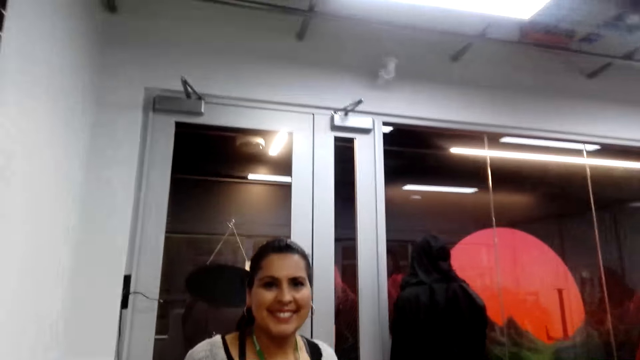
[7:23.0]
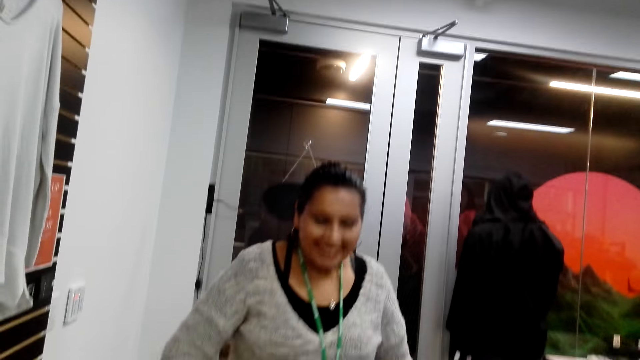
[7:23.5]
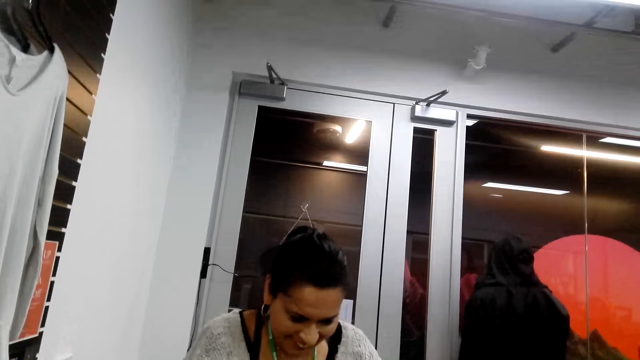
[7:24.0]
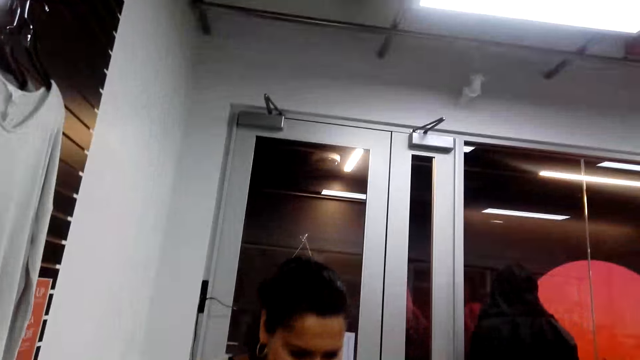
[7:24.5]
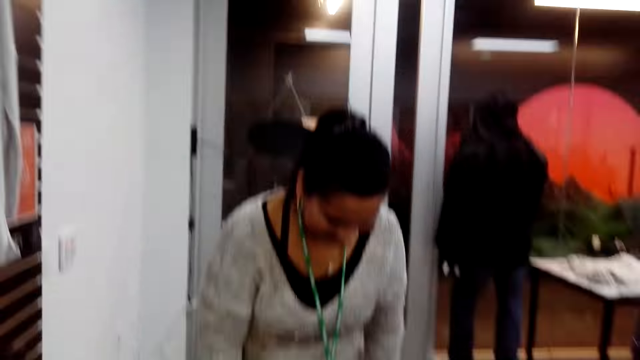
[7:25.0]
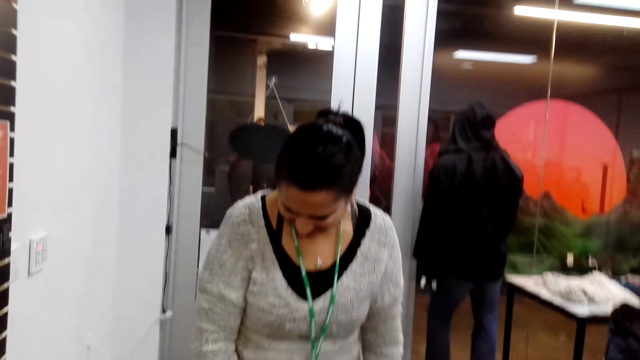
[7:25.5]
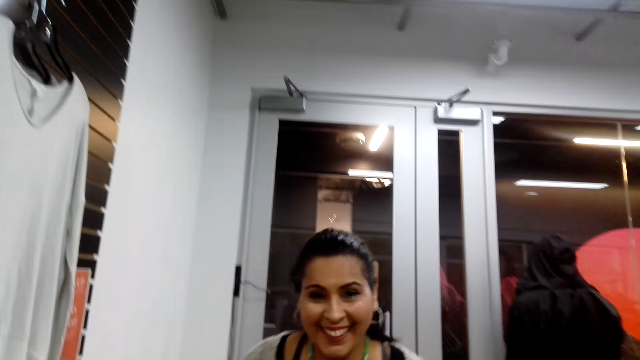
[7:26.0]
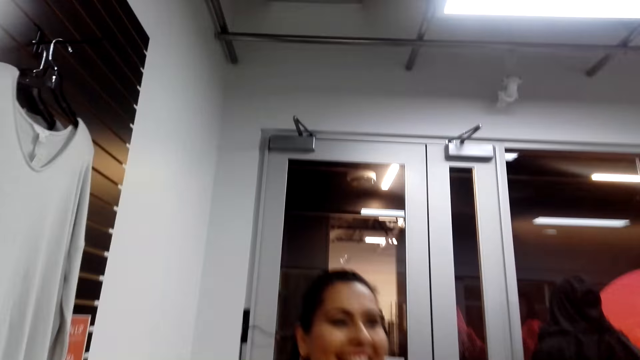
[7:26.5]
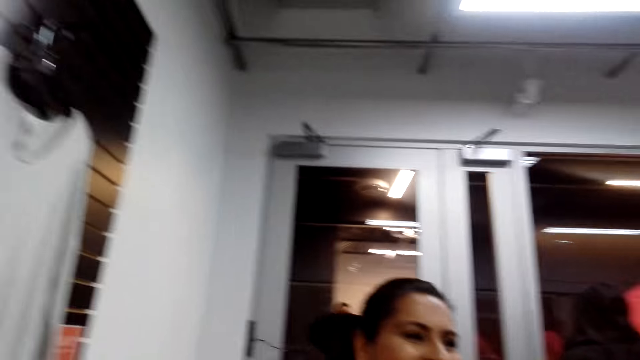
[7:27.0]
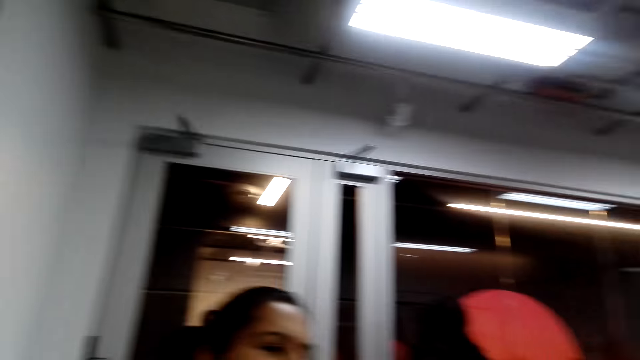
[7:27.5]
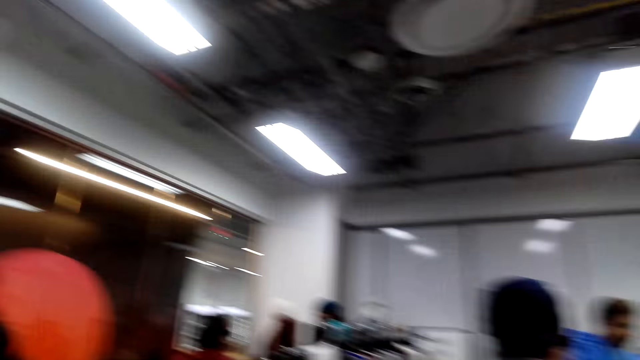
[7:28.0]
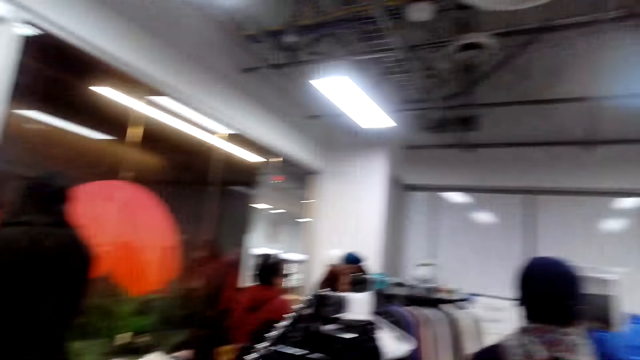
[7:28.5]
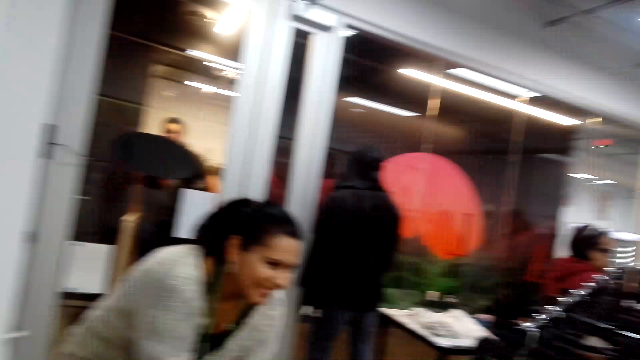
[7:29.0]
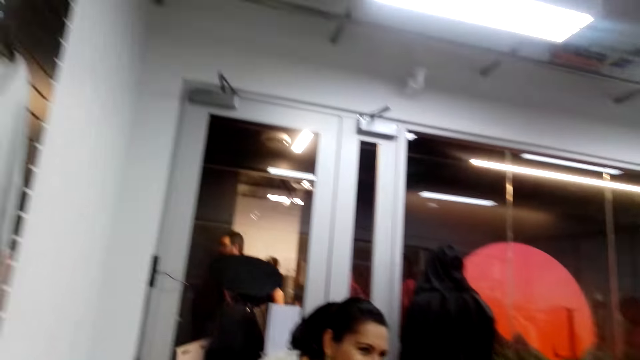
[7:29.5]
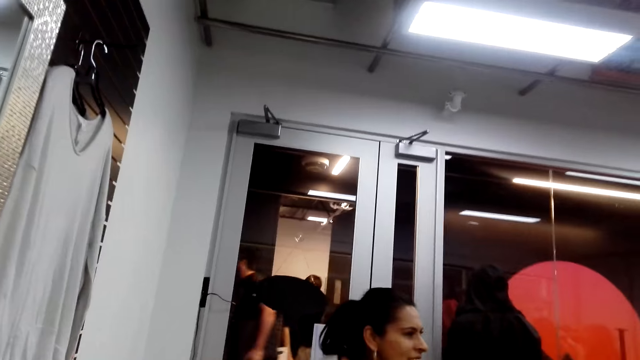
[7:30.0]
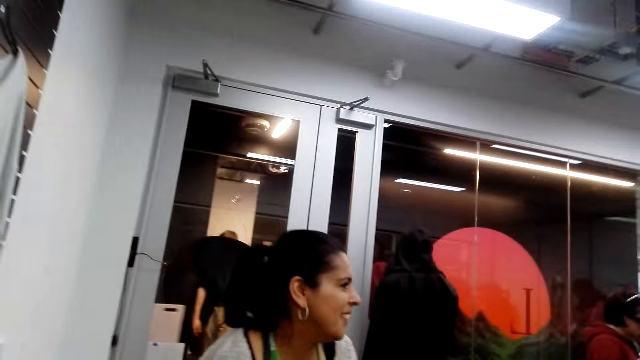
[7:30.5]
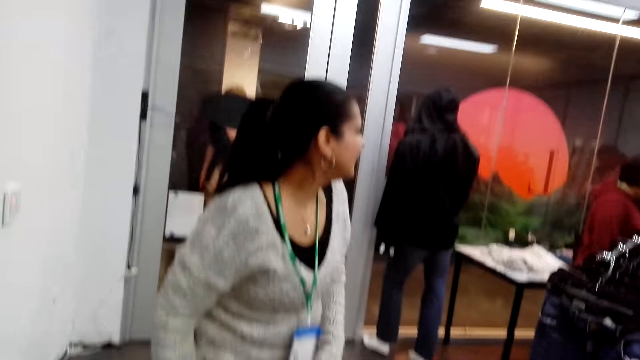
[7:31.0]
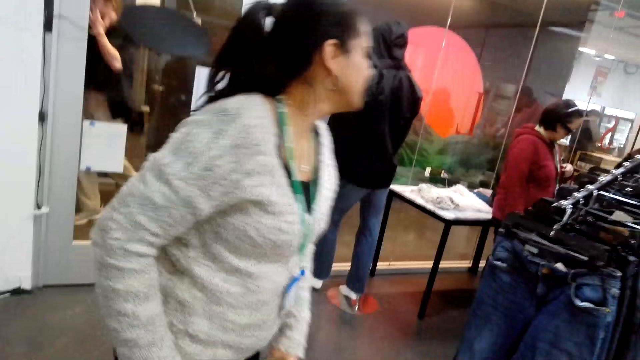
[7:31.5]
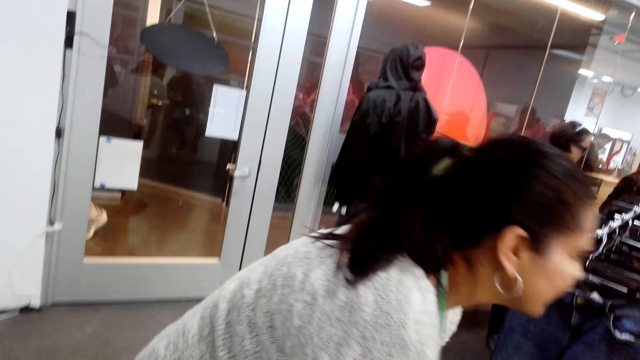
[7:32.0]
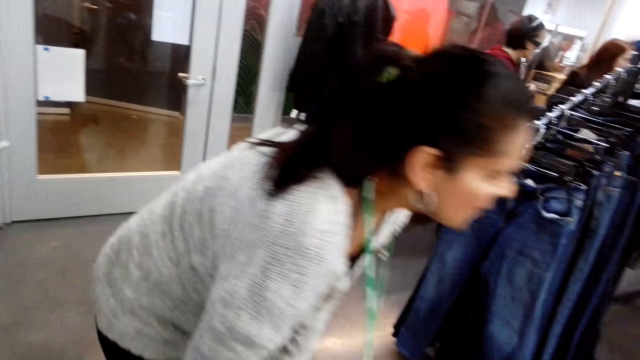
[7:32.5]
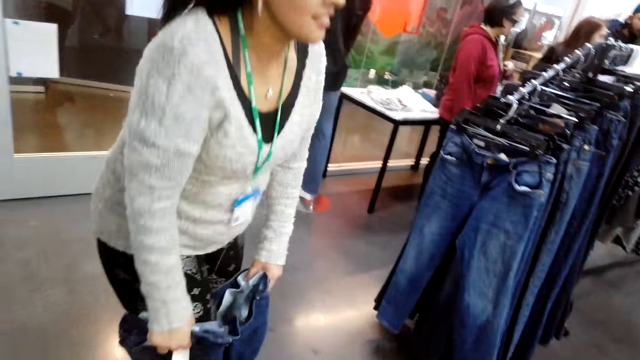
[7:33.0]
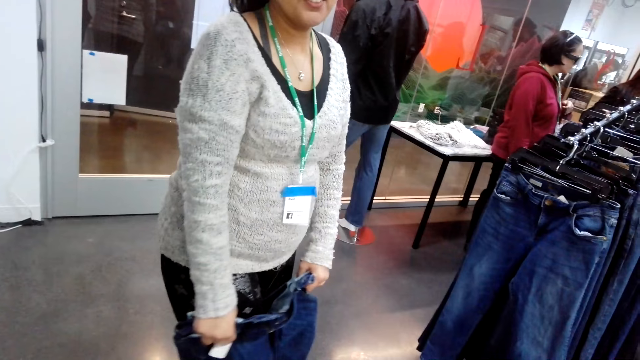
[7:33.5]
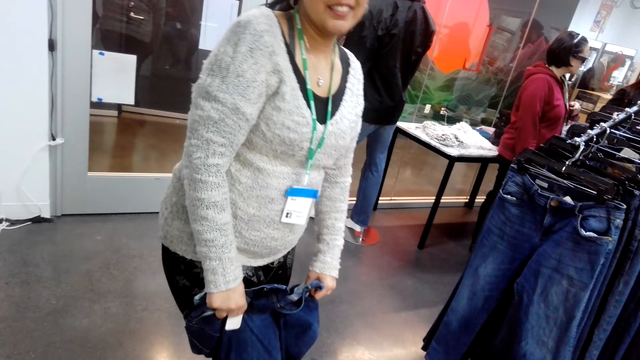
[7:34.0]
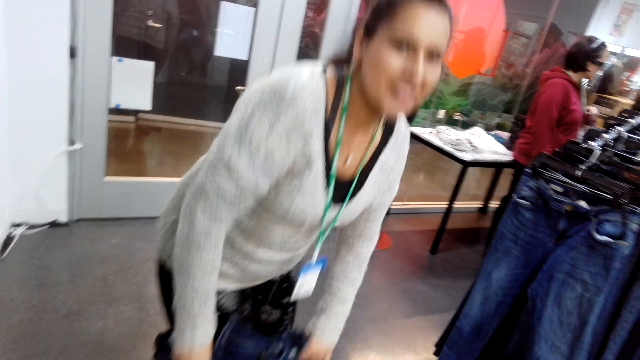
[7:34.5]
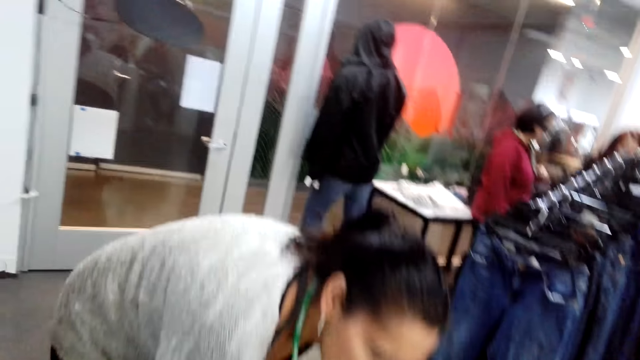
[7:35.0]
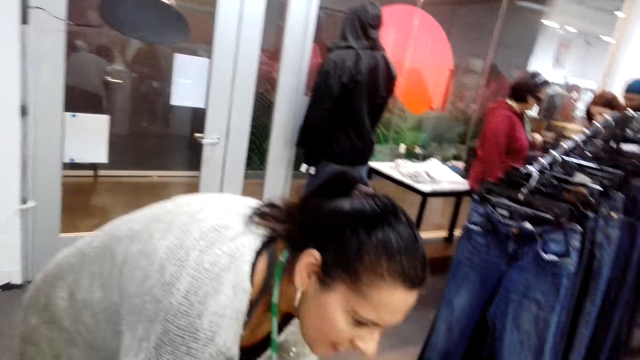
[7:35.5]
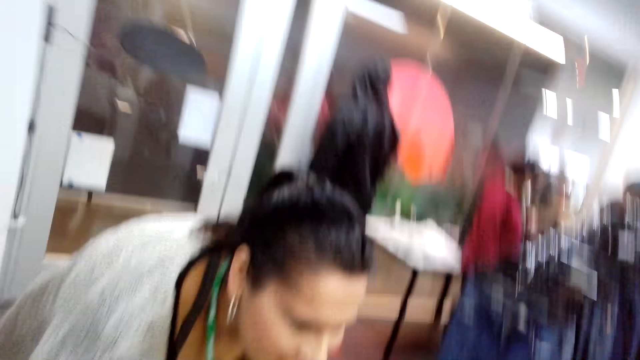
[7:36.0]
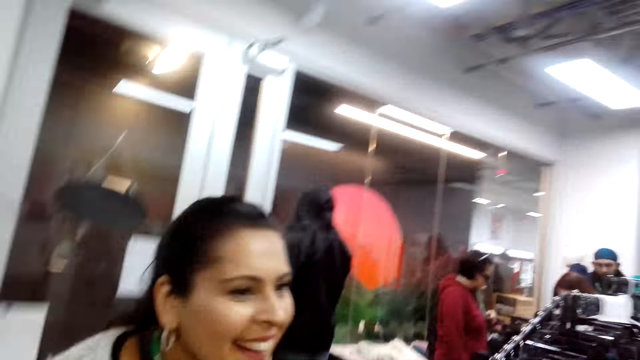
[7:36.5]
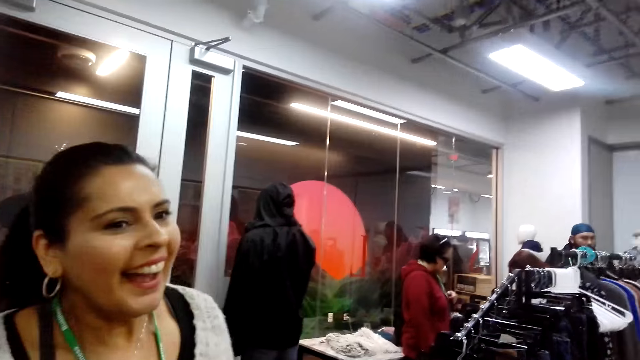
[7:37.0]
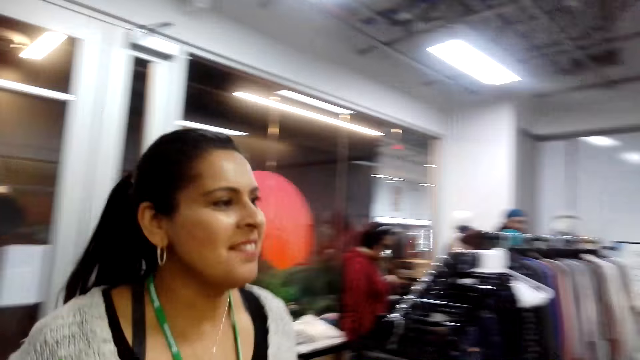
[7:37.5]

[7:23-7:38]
The camera wearer communicates to a lady. They look around and look at the lady. The lady puts on the jeans trousers.

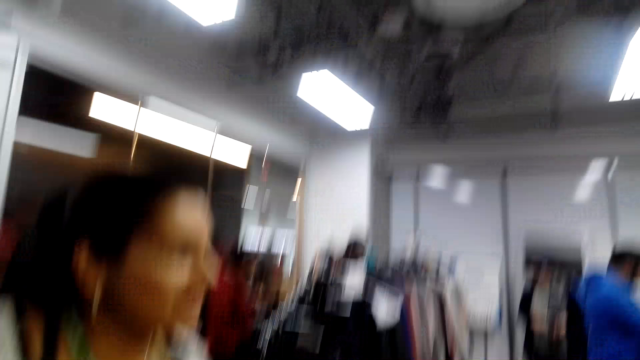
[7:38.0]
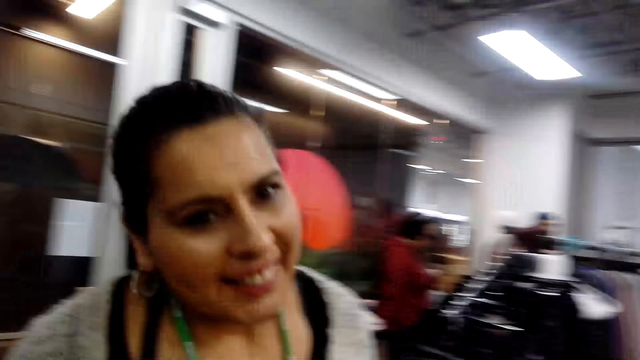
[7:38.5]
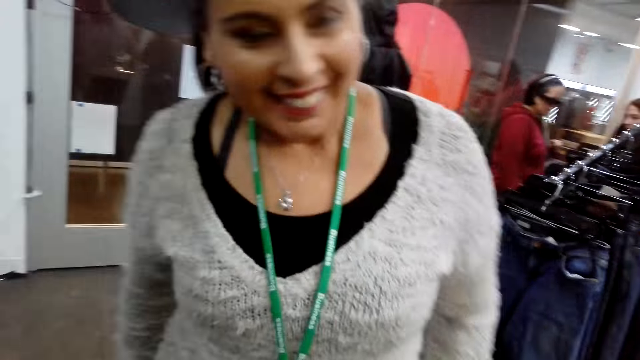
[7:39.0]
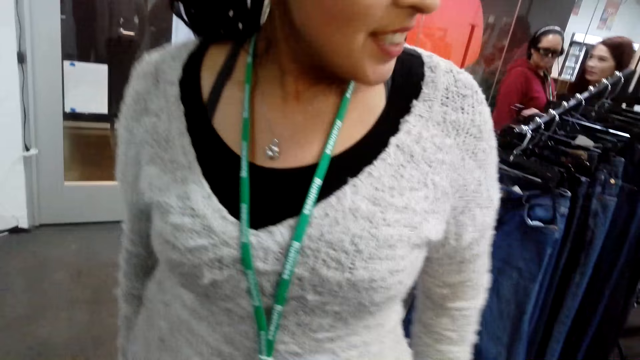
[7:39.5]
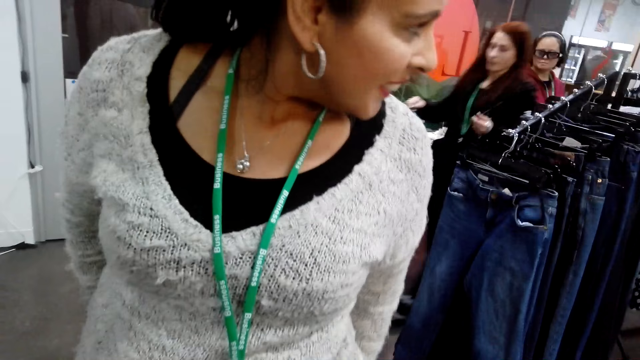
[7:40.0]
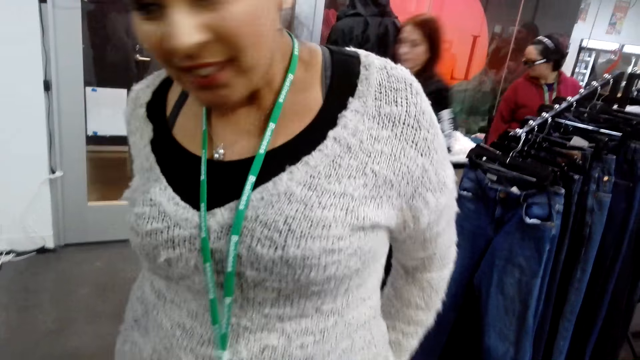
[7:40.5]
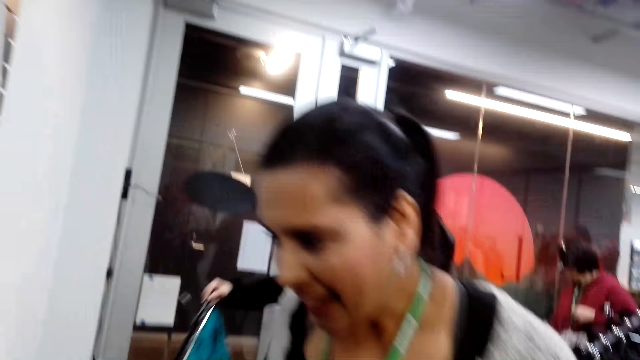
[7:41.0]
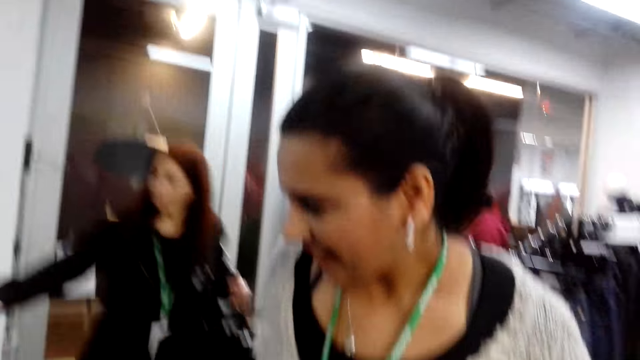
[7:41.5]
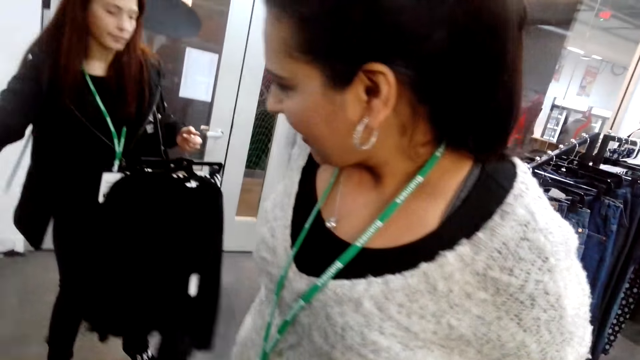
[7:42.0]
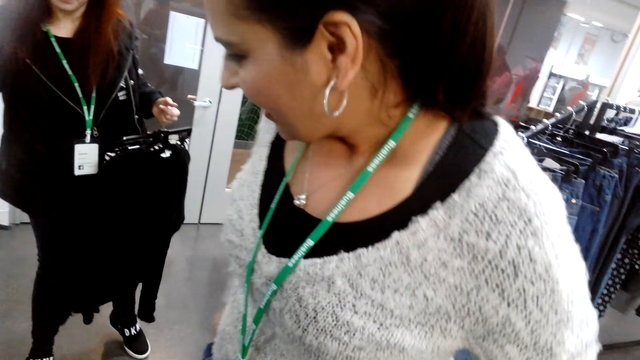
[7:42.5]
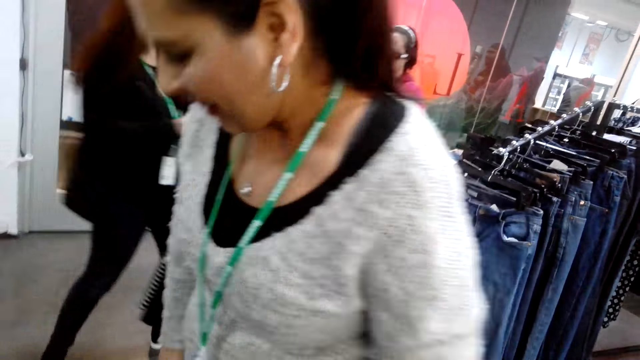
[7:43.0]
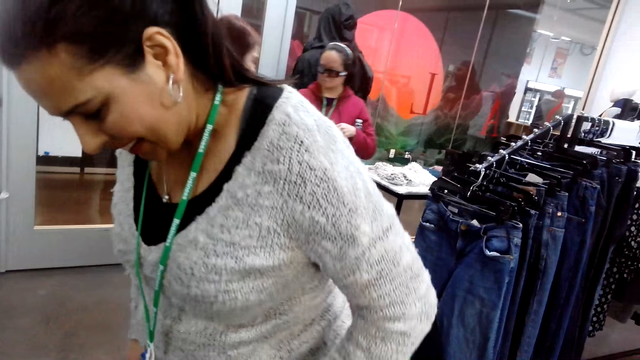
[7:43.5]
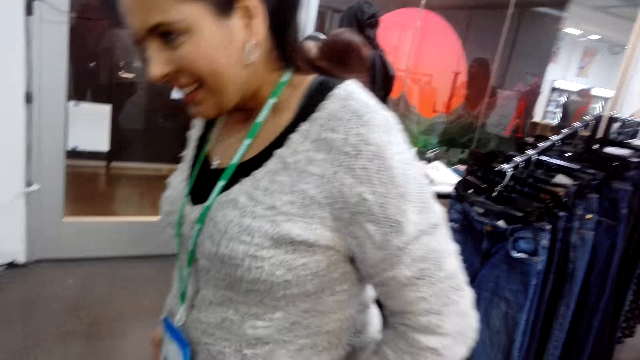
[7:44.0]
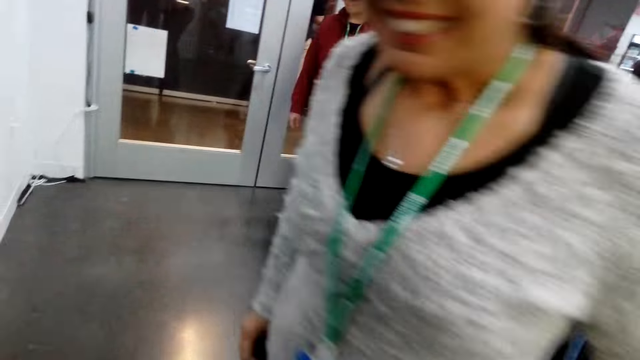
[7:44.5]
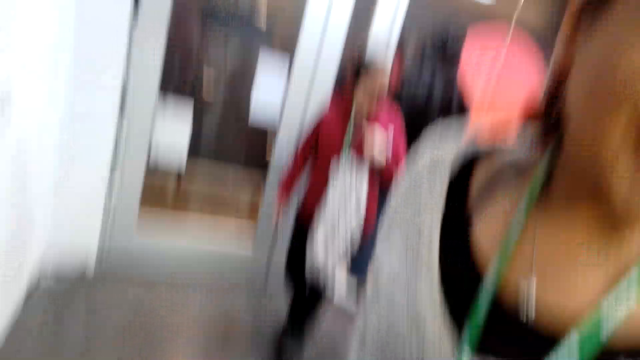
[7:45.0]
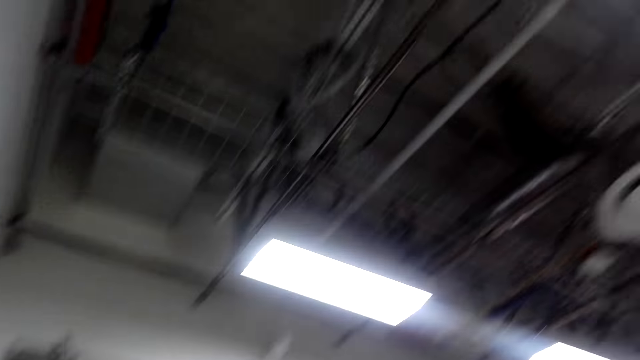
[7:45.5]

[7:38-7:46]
A person walks around.
